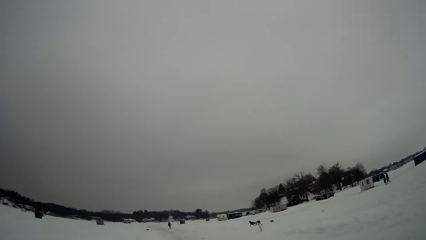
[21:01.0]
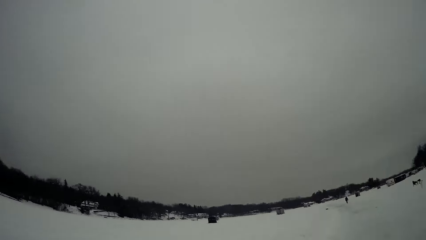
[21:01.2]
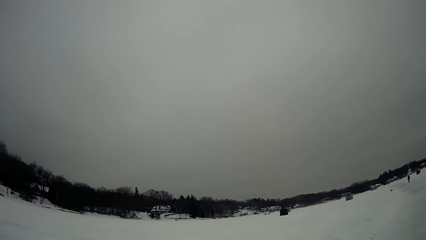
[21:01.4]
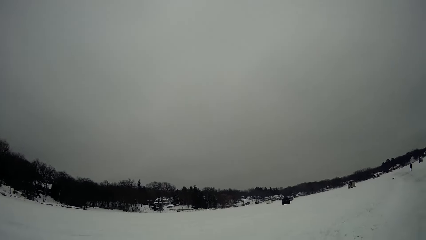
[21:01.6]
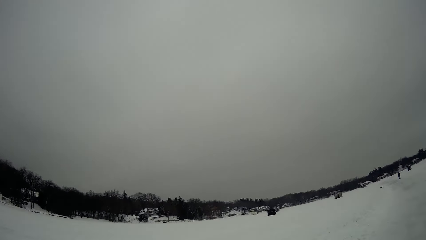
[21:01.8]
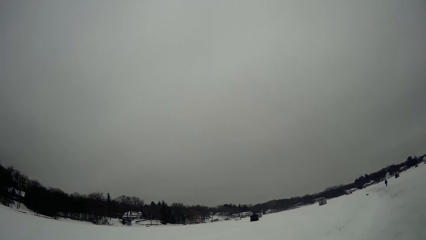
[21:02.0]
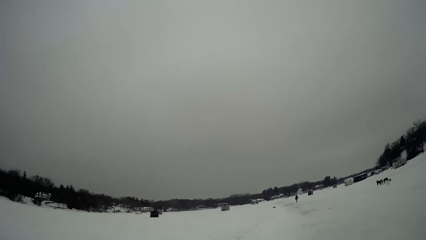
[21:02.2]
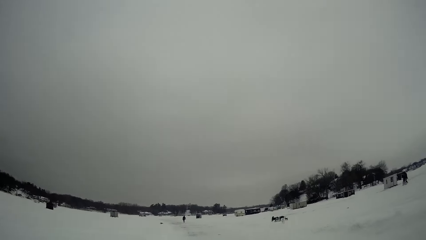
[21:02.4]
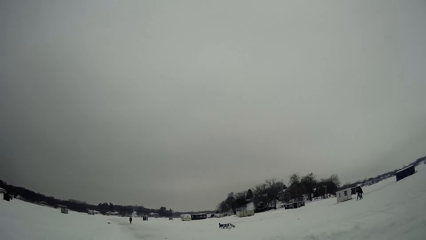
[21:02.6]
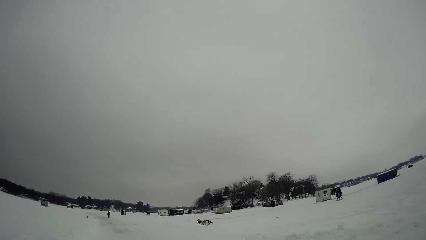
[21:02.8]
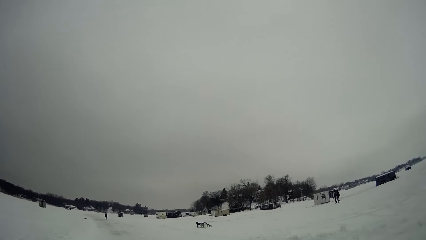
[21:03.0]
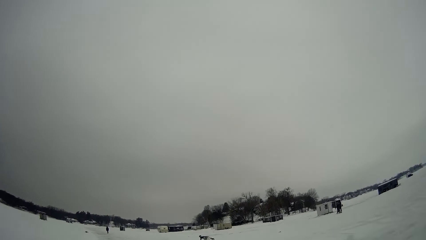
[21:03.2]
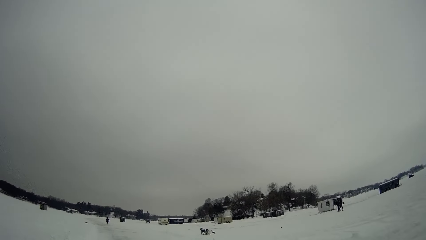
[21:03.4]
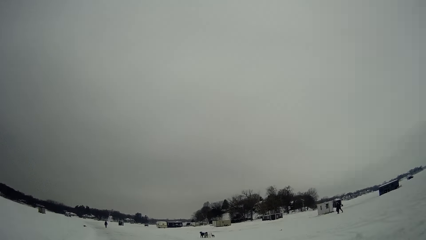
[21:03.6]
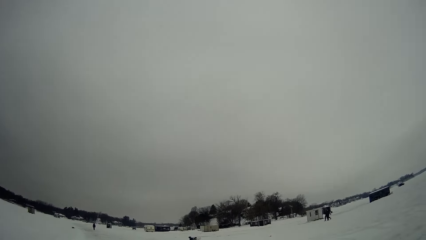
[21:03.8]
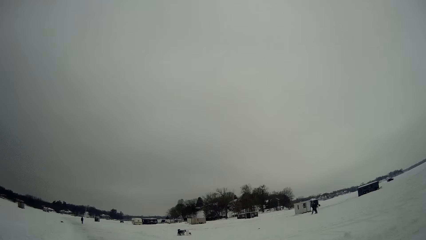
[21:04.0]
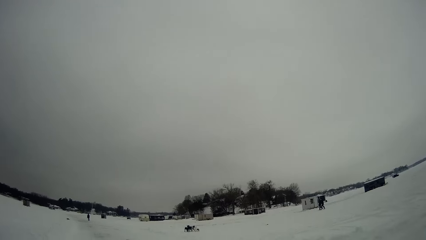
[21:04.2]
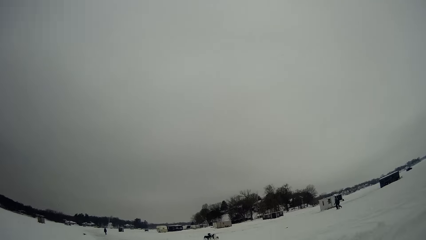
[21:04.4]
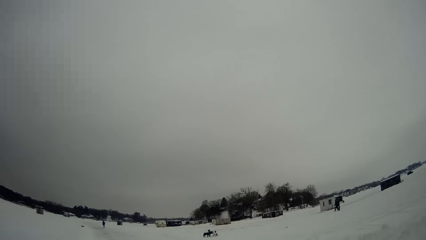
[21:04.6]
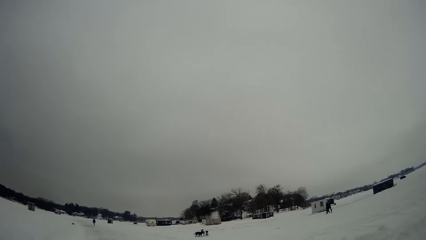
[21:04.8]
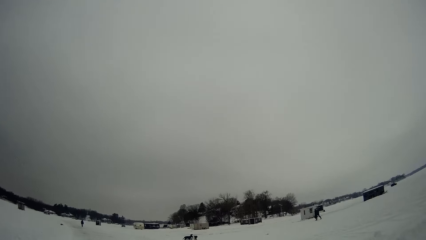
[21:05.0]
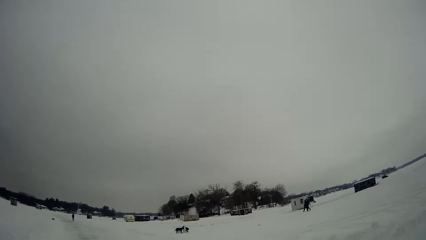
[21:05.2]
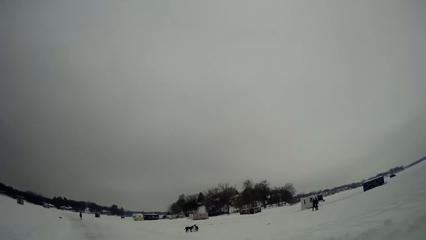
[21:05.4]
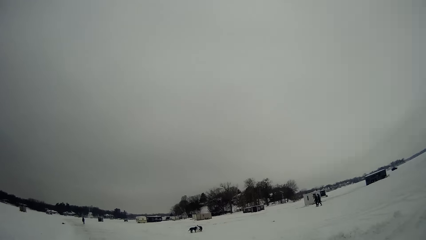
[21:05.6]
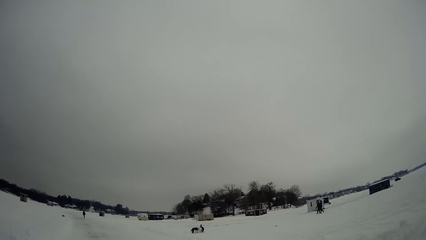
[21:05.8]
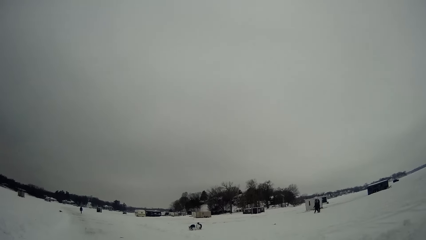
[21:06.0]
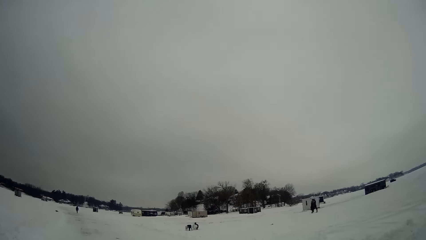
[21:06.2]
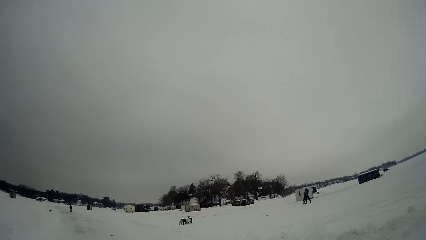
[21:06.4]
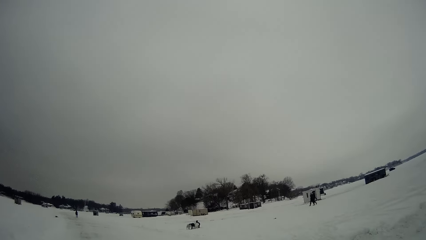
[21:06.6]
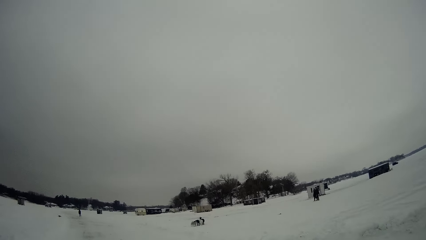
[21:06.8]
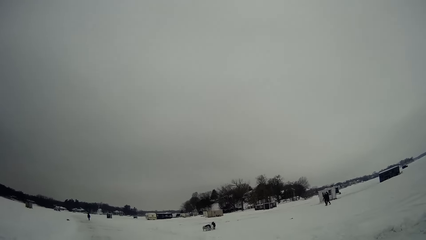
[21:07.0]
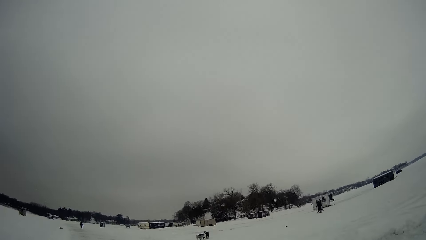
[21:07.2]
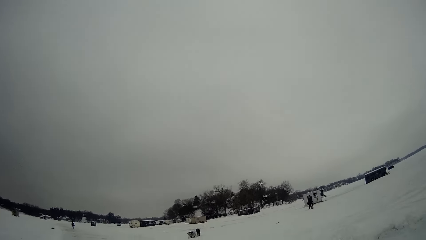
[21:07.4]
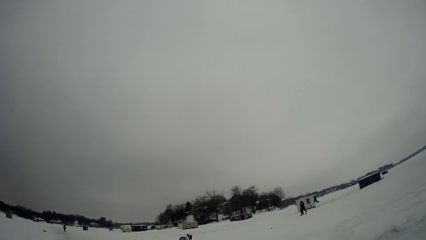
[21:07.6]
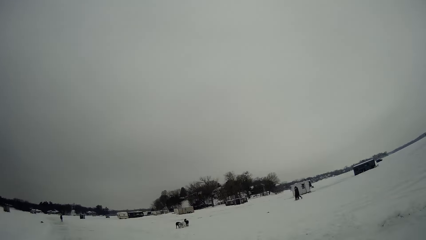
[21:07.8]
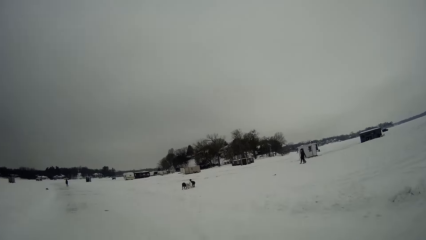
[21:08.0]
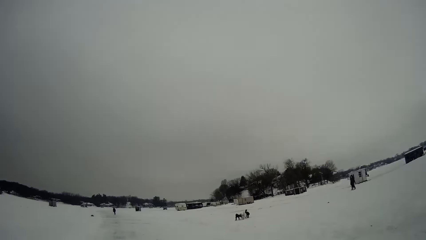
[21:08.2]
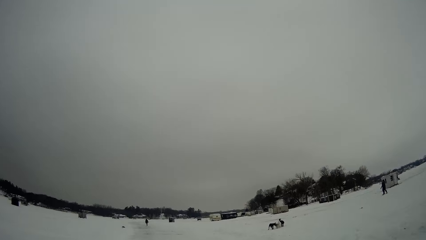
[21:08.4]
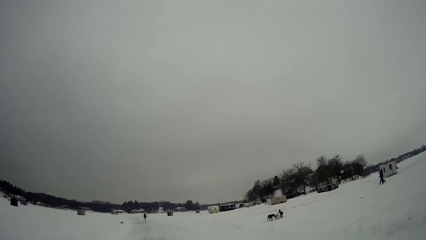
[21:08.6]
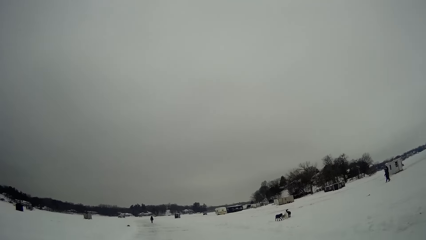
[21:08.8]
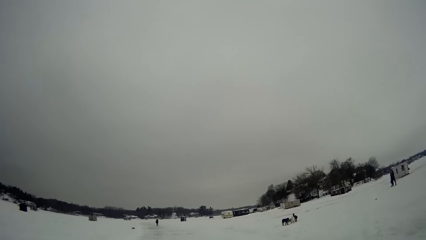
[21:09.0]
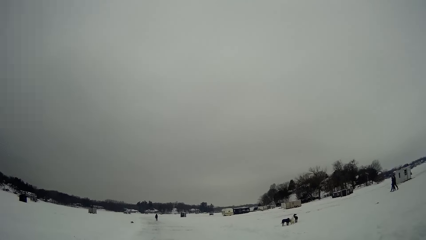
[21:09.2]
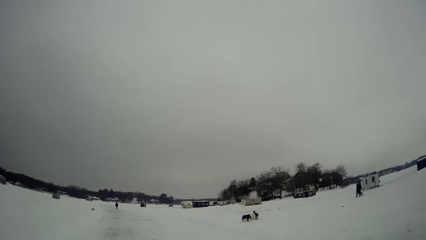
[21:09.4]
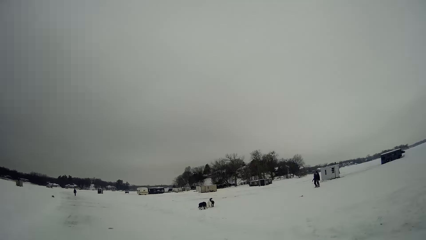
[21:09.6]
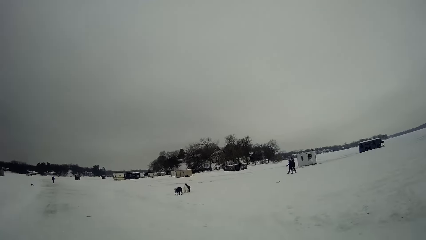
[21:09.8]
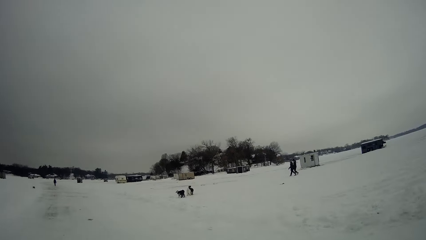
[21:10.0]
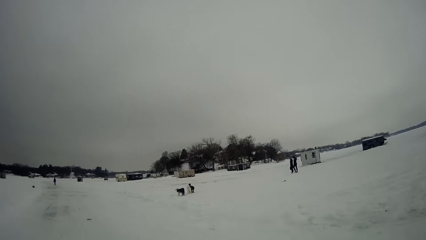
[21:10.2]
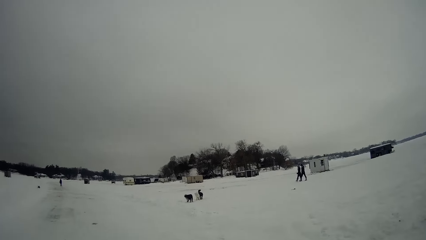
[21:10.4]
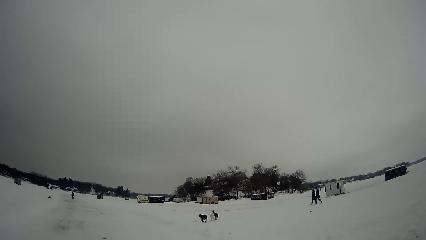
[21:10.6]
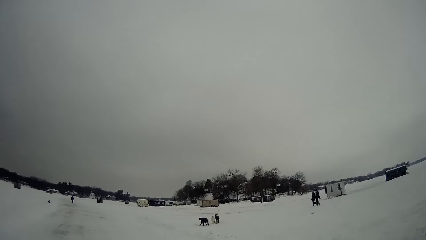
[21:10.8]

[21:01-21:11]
The camera wearer looks around. They walk on the road.

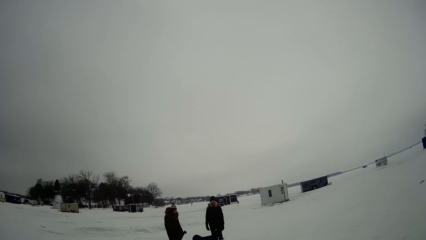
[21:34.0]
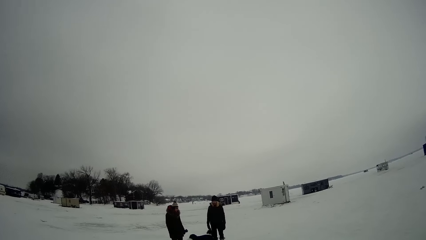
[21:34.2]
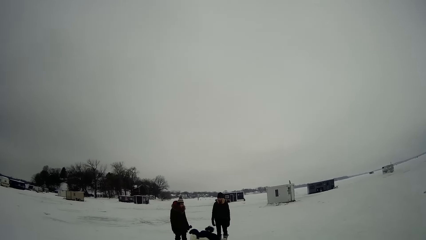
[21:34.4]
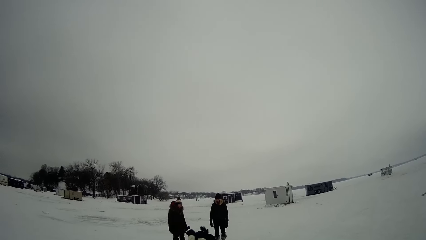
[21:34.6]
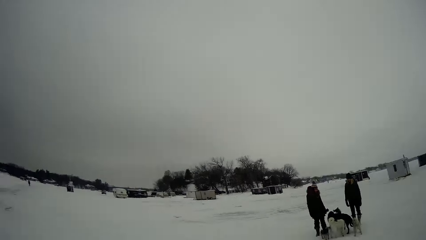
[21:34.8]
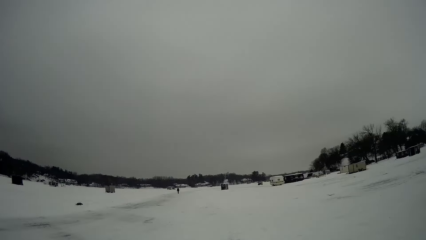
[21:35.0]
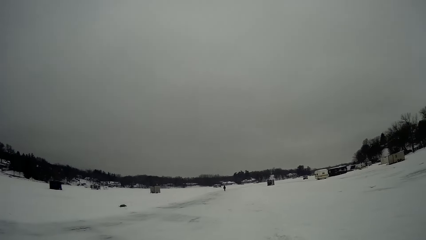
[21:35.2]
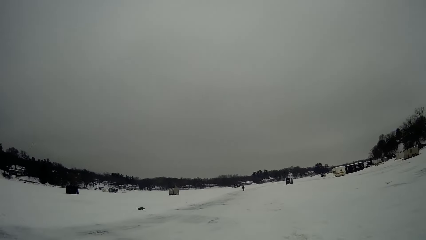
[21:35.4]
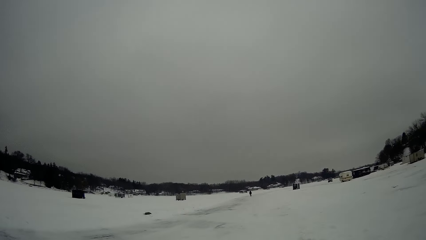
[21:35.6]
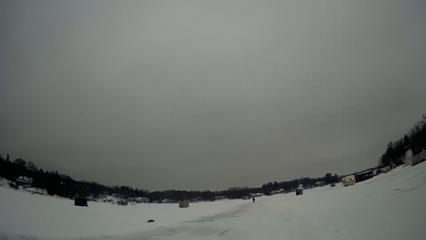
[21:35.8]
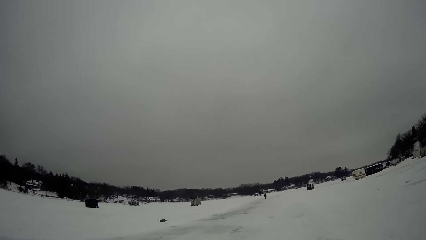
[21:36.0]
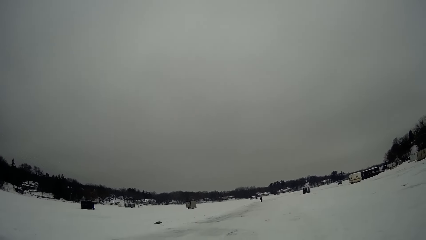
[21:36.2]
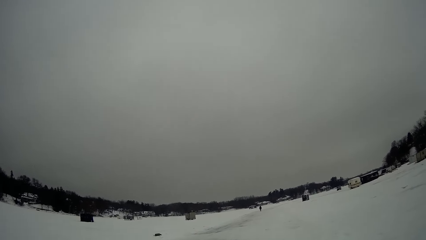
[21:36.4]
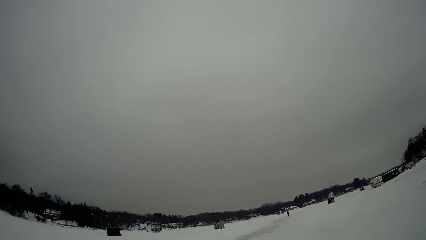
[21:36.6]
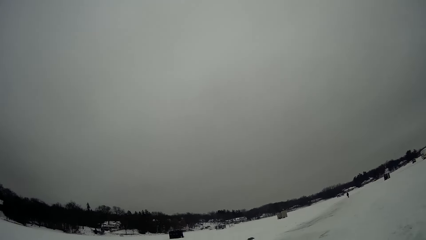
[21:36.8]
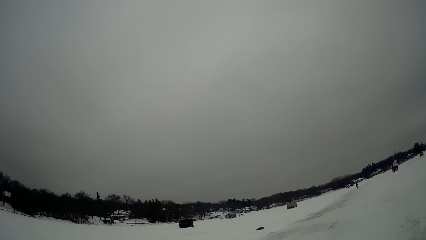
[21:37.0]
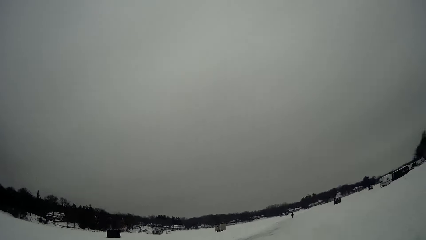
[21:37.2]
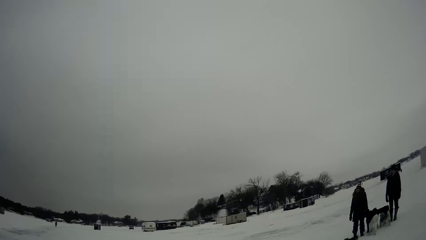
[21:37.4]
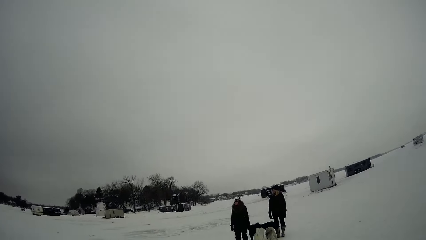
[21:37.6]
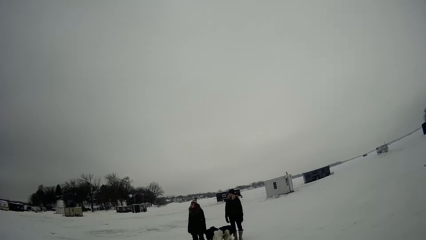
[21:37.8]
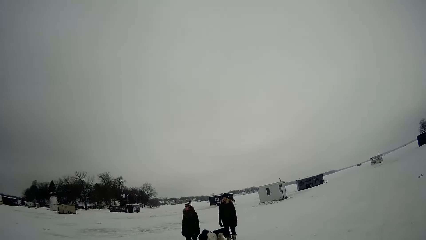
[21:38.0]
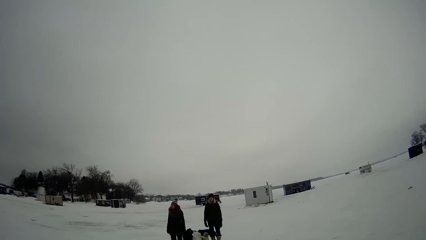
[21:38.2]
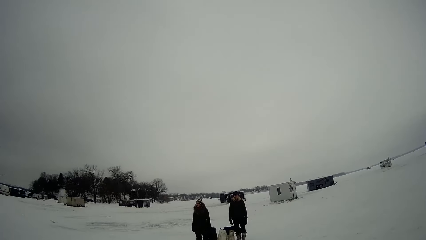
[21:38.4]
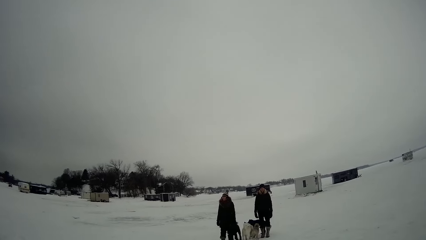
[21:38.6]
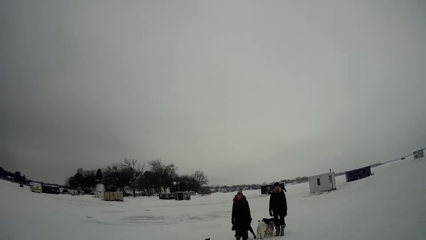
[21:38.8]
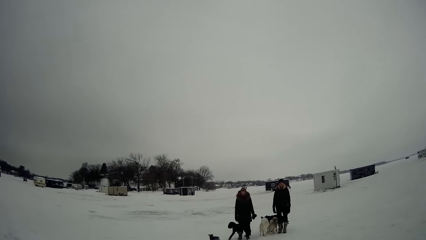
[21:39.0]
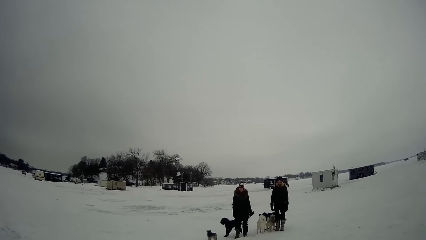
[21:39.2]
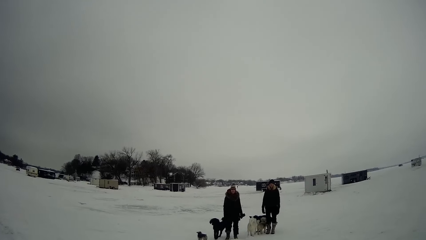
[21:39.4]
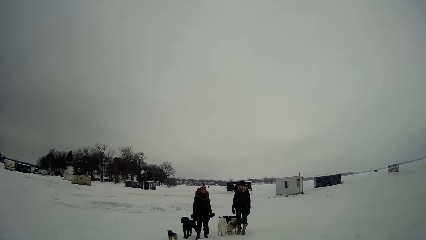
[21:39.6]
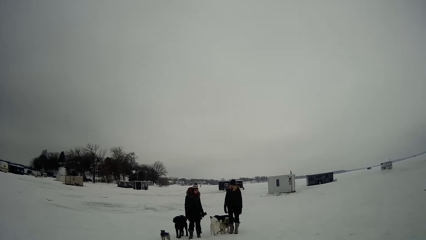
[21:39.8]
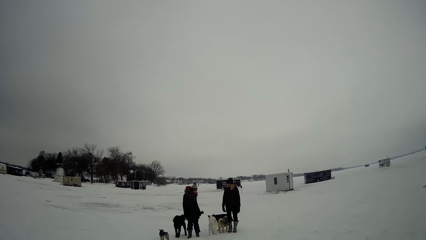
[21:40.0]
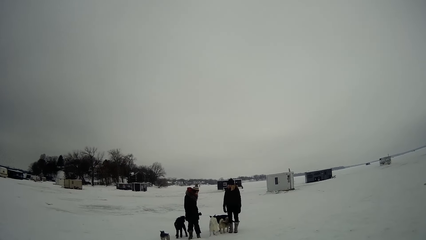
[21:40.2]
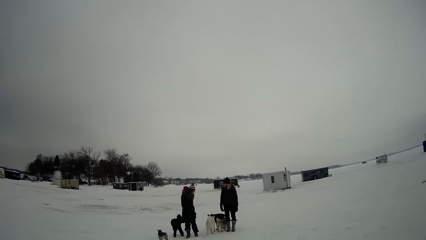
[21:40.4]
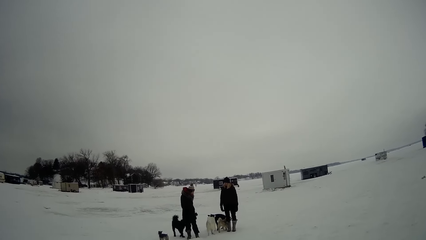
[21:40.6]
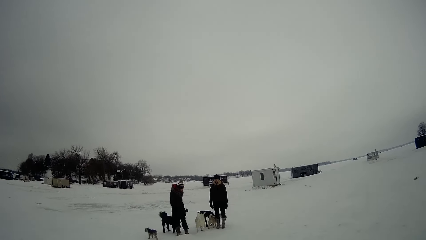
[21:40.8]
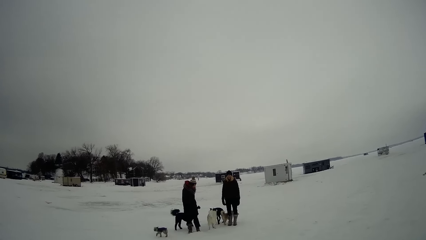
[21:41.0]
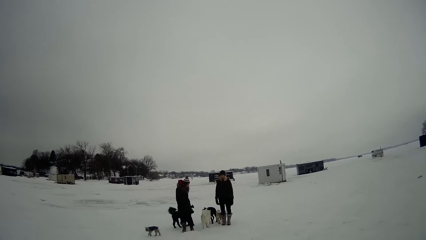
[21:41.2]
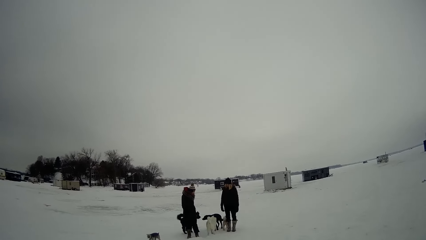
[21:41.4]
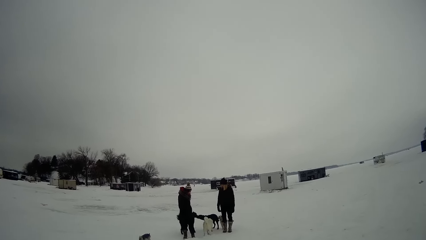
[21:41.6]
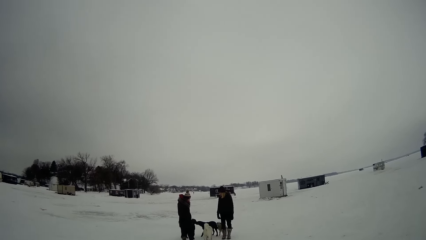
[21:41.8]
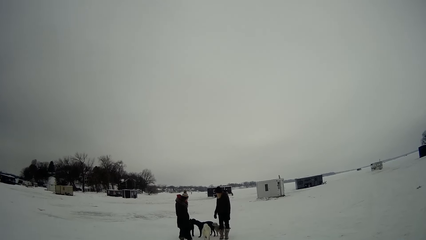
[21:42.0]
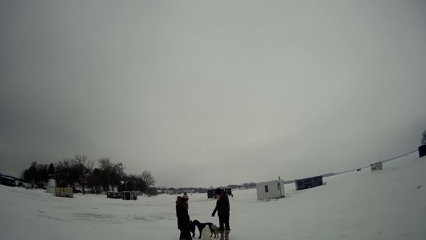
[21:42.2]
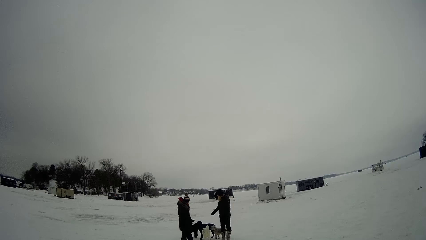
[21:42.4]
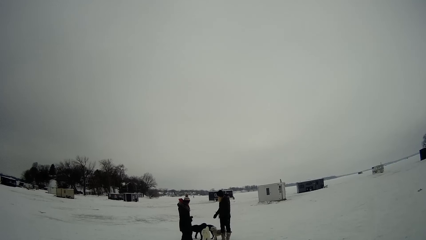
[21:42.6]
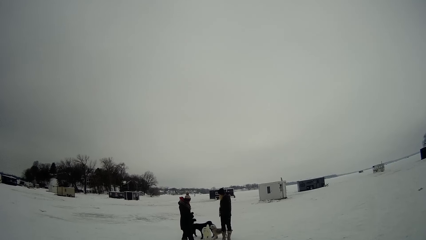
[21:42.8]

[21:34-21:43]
The camera wearer looks around. A man and another man interact with the camera wearer. The camera wearer stands on the road.
